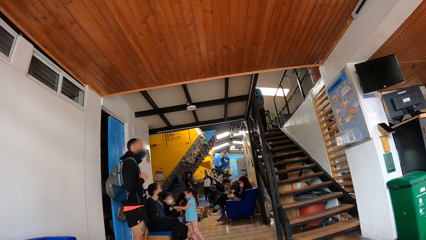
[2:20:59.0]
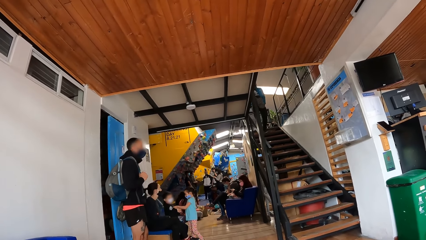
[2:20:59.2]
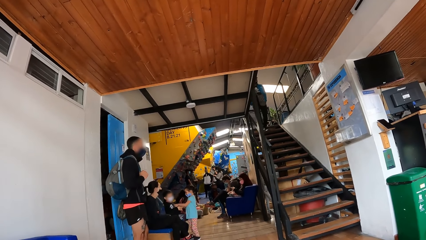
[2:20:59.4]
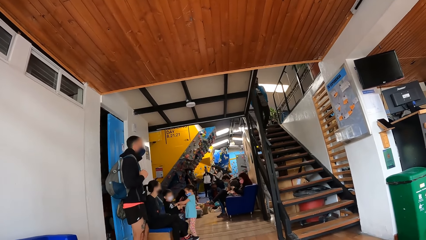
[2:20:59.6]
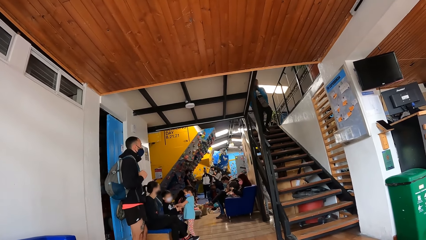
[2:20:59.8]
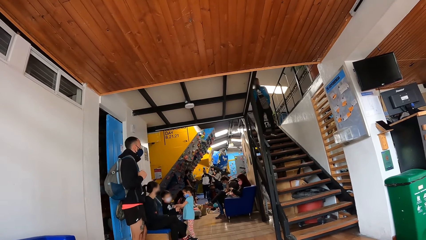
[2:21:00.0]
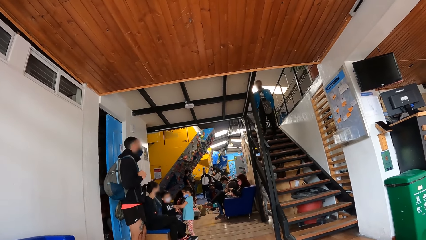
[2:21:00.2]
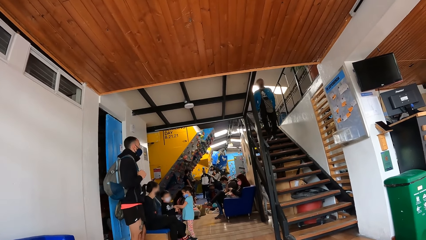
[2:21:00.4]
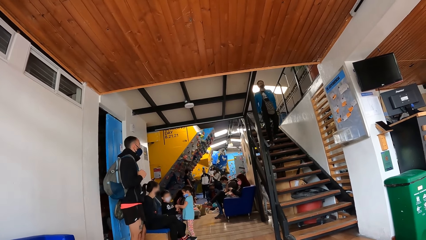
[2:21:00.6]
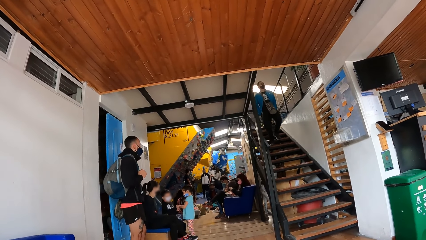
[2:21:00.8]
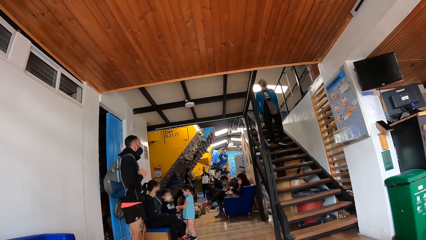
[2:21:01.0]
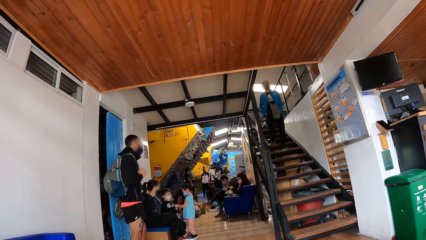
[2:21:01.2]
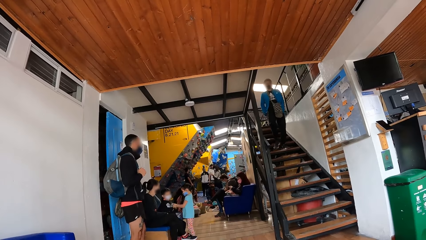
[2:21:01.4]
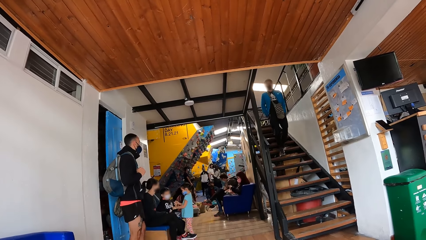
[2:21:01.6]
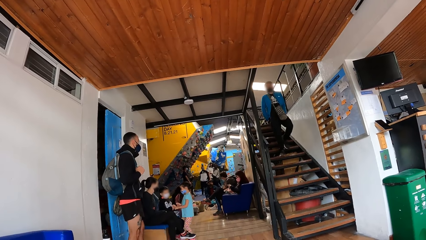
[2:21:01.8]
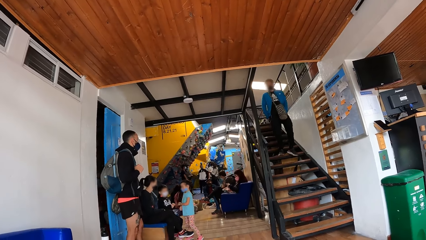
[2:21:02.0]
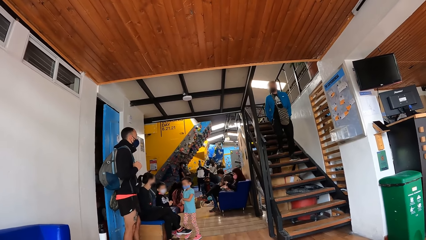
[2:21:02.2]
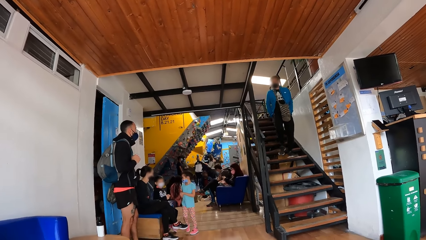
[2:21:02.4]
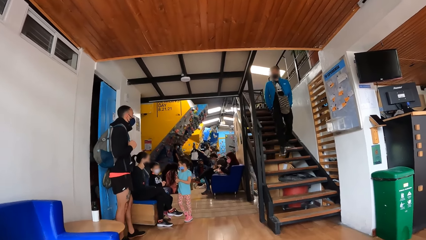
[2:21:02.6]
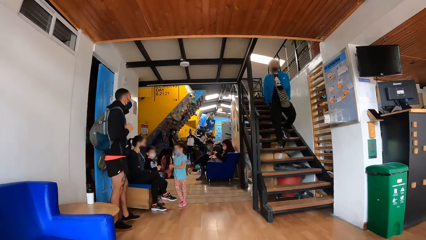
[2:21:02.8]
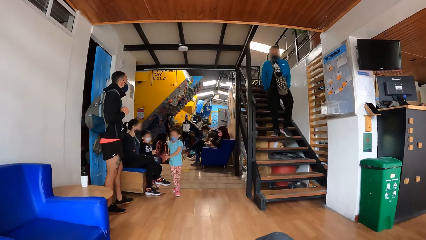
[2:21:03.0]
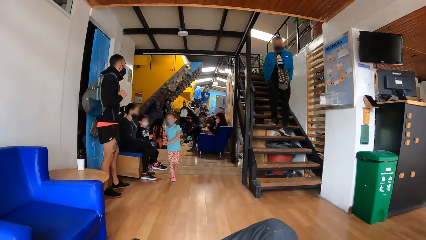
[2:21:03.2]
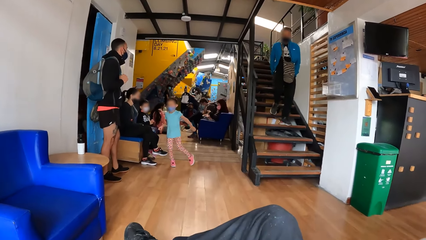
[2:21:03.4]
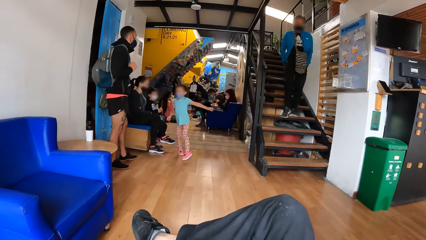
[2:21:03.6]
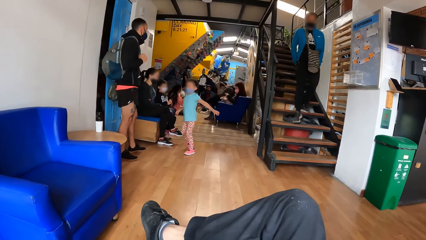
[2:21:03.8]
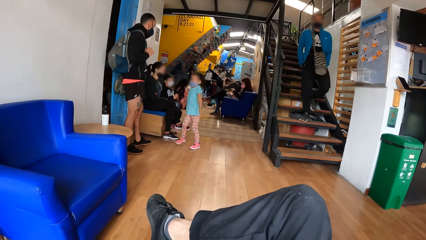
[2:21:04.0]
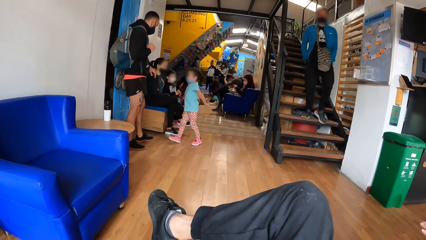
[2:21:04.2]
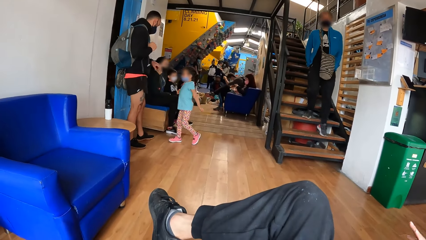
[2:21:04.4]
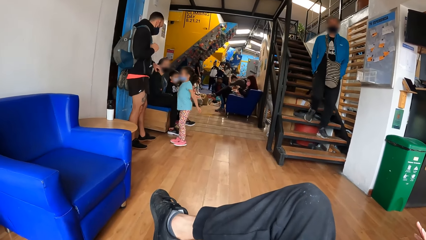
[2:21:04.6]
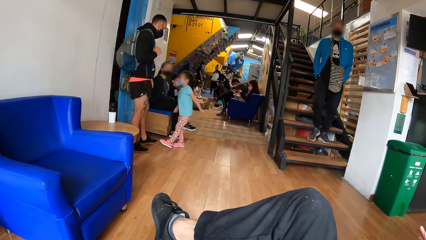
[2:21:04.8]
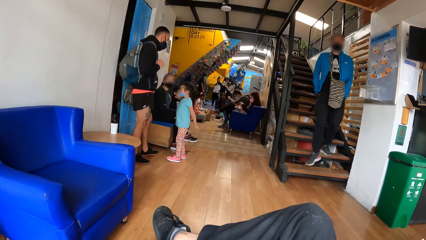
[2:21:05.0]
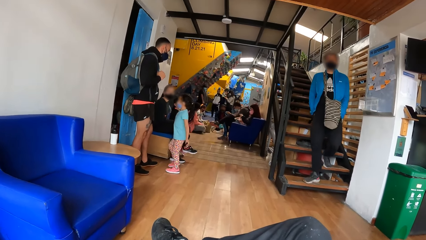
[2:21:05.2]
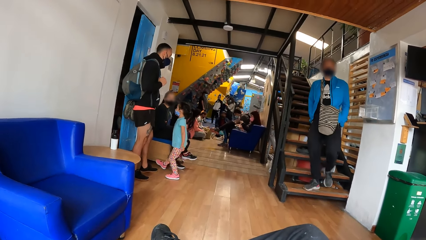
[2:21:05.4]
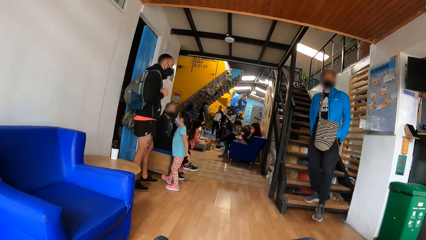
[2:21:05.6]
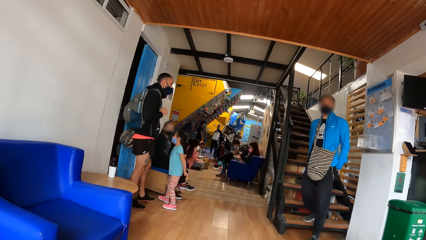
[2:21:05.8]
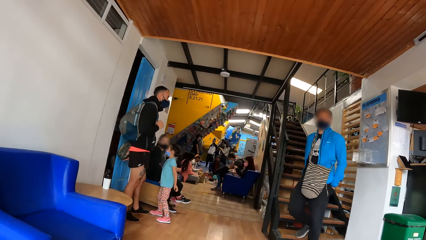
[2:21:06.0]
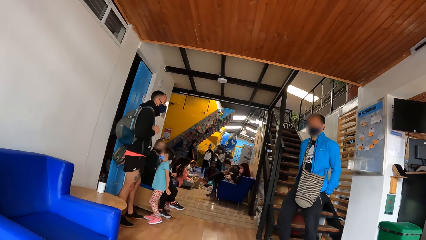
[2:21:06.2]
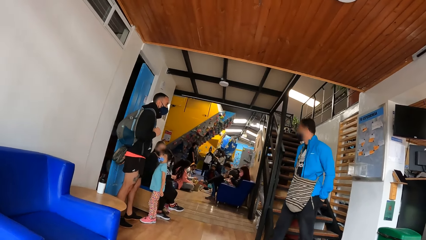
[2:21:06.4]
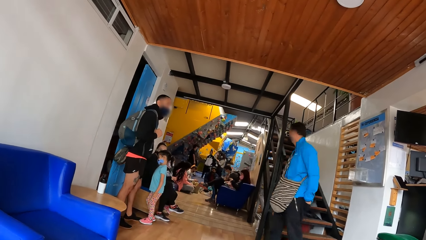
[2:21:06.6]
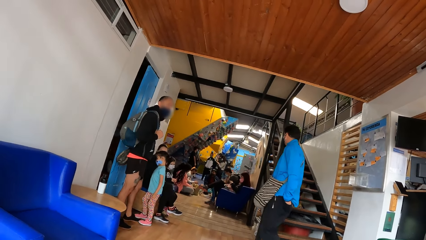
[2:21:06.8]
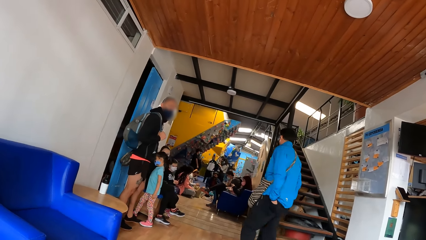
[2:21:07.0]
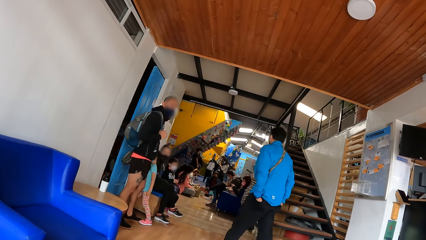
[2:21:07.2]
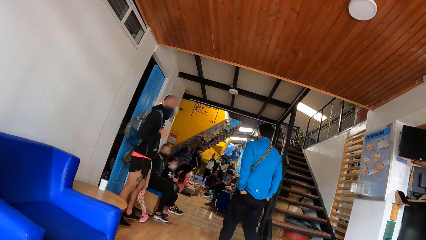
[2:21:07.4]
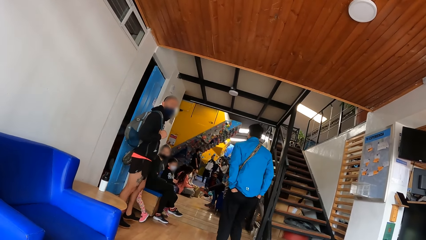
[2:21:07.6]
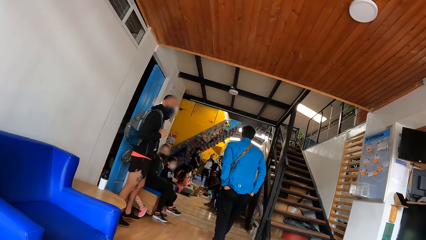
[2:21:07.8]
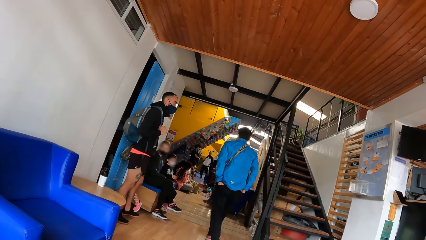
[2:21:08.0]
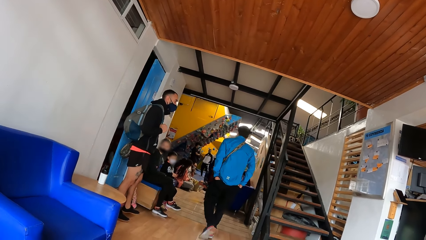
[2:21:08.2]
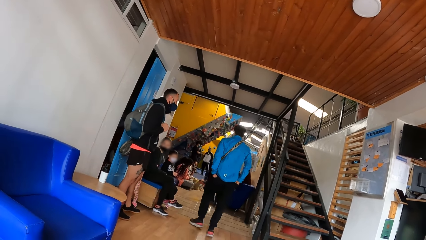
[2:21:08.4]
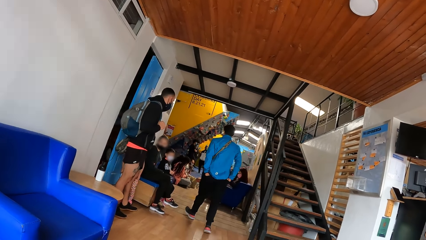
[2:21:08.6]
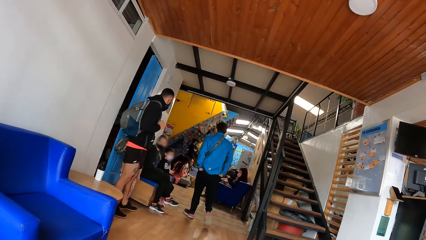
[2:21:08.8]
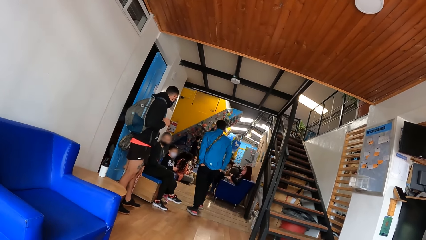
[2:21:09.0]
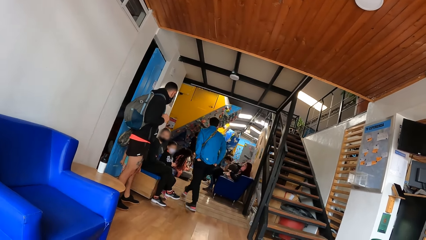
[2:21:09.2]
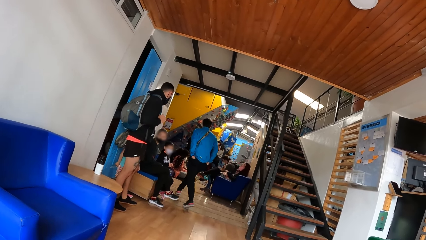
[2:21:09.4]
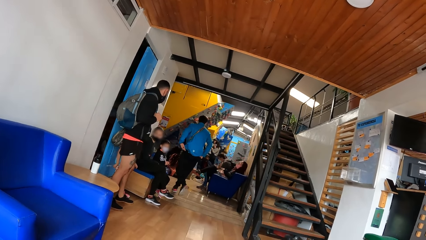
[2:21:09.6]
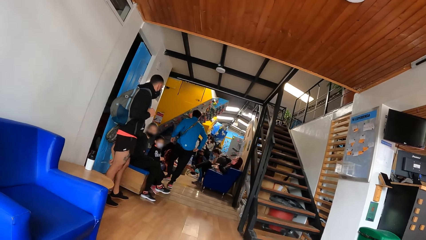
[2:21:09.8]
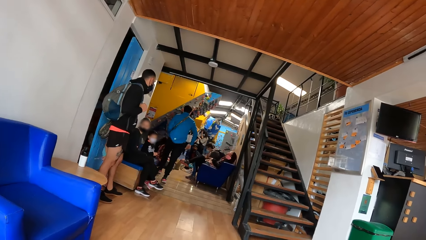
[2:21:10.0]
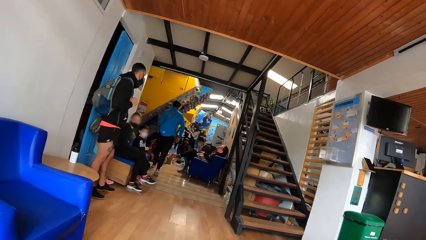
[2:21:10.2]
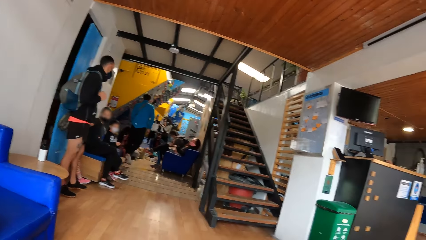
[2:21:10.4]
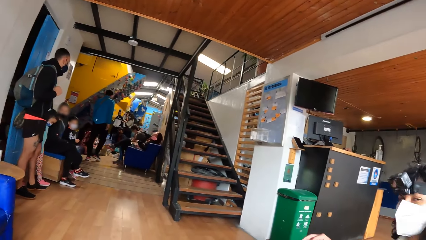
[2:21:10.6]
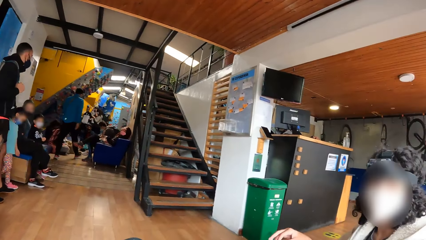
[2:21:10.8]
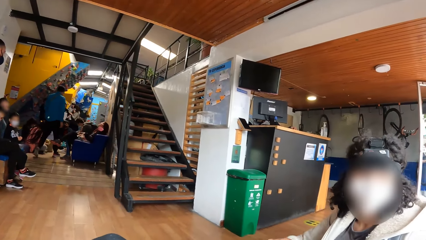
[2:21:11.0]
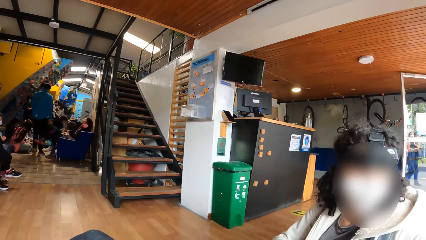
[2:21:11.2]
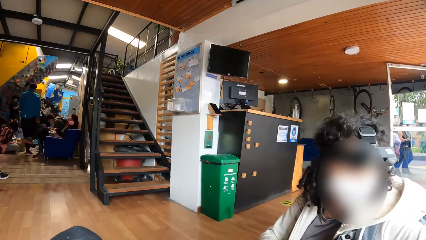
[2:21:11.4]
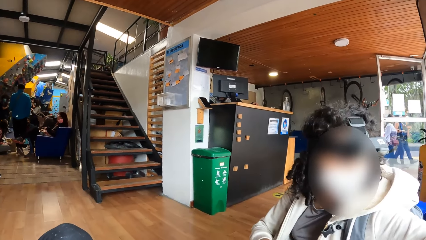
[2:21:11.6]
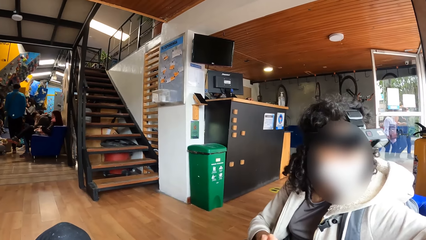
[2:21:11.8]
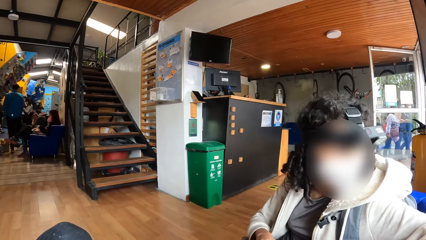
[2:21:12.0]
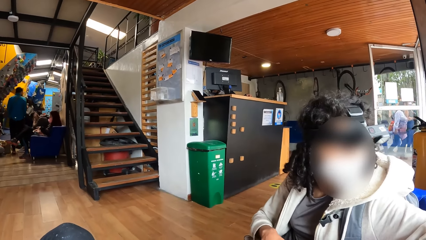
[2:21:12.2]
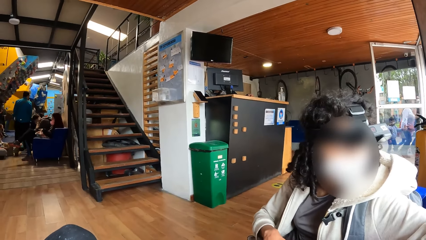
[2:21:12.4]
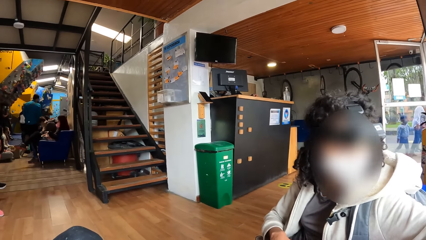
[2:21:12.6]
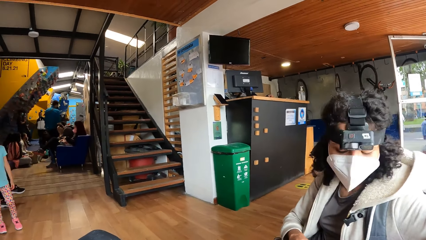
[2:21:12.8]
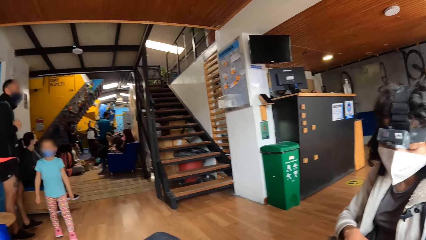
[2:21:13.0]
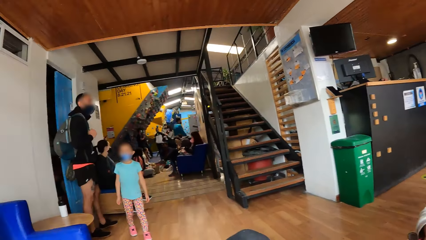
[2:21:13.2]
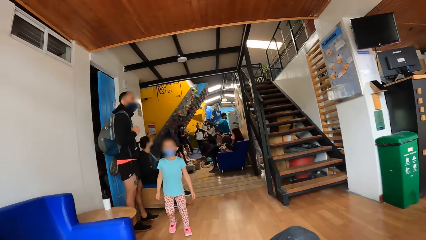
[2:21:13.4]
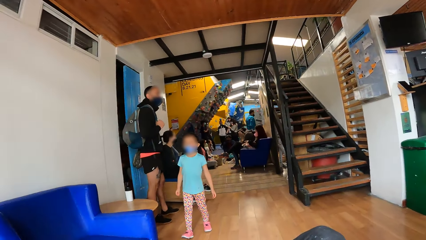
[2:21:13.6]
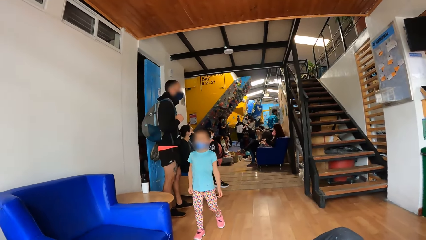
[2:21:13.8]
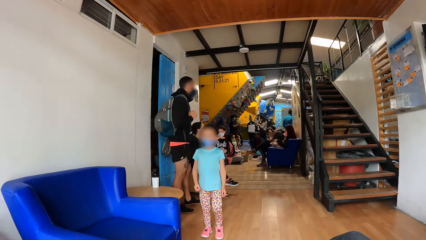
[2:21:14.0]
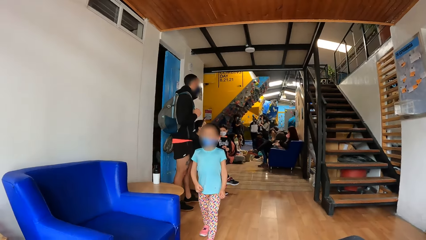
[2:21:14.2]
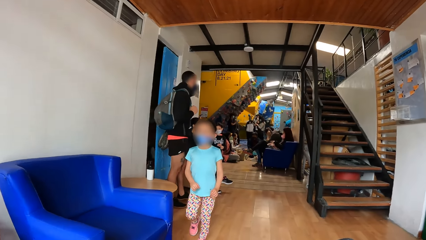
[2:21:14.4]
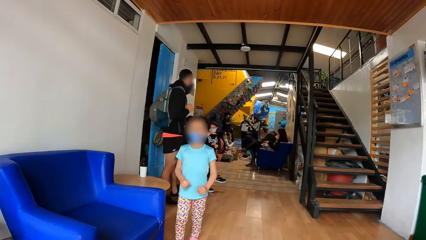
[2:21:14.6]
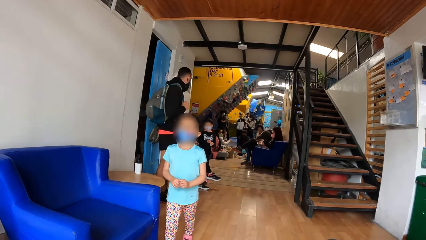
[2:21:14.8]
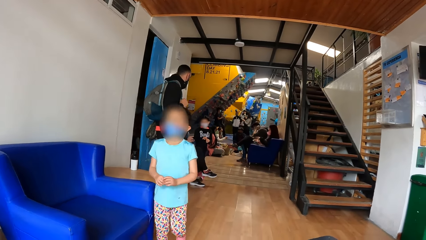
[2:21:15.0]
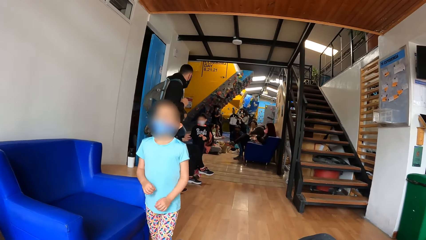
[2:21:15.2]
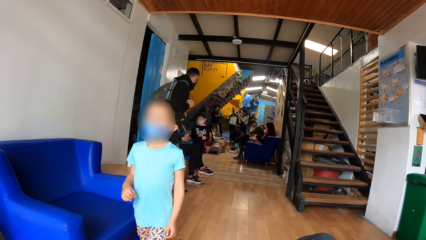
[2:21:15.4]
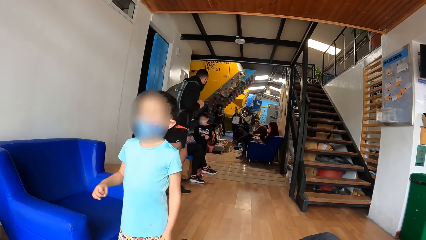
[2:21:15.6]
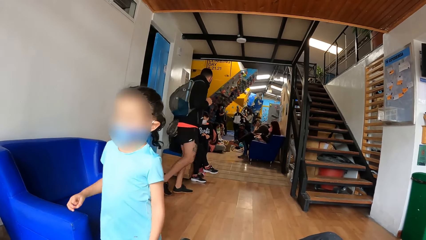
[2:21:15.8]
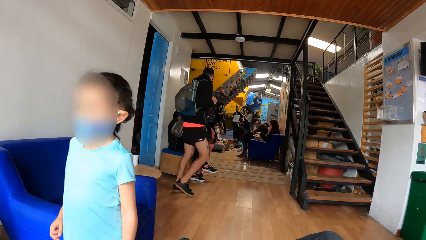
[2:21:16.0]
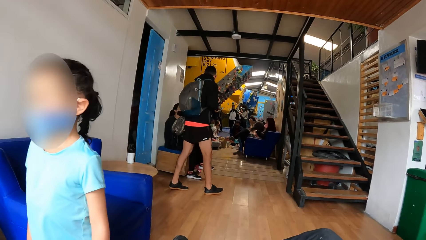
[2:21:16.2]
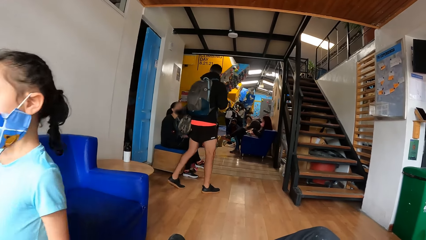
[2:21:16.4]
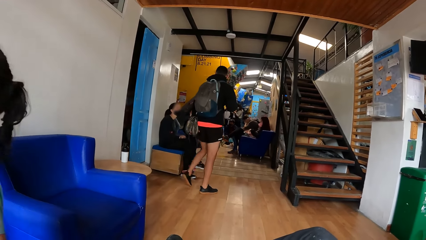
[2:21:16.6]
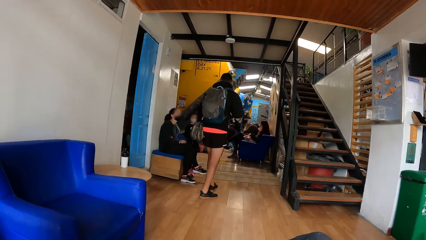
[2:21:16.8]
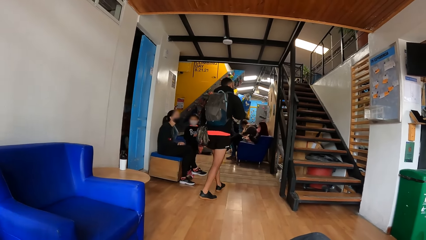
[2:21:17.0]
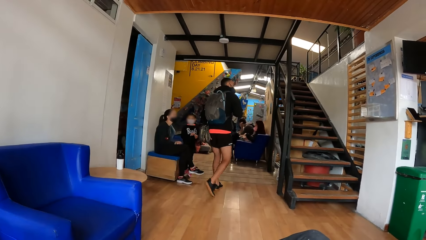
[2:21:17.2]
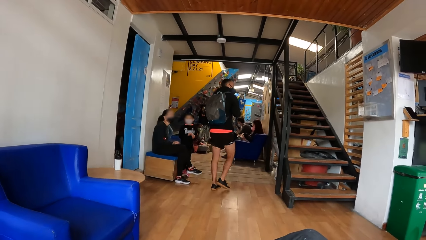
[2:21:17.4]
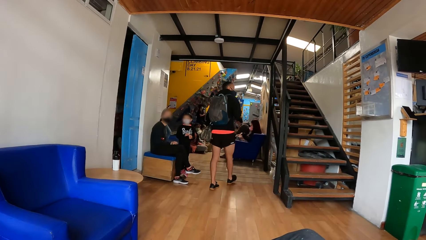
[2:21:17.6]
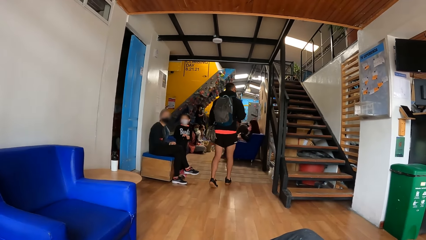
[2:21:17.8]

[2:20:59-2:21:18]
A person comes down the stairs. The person walks around. Another person passes by the camera wearer.
